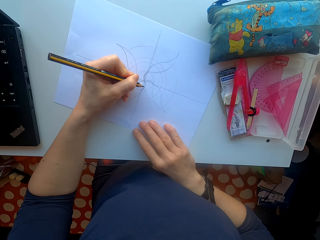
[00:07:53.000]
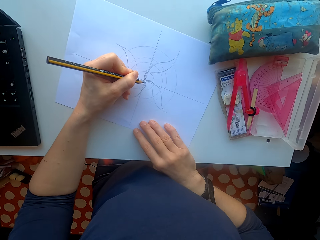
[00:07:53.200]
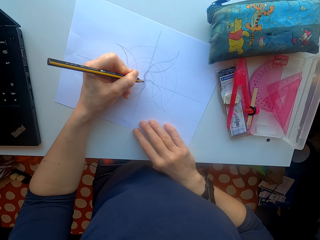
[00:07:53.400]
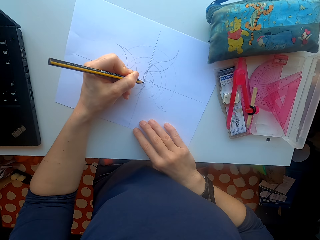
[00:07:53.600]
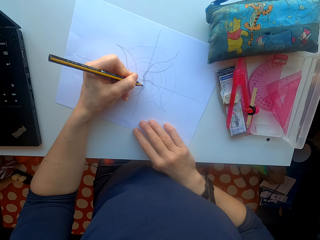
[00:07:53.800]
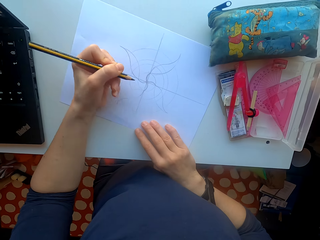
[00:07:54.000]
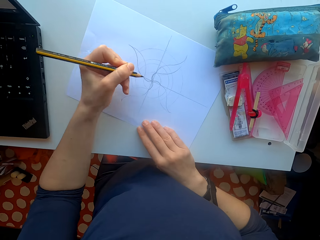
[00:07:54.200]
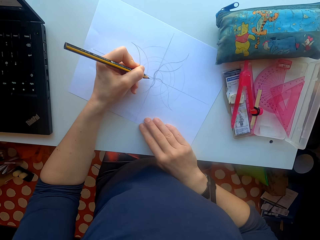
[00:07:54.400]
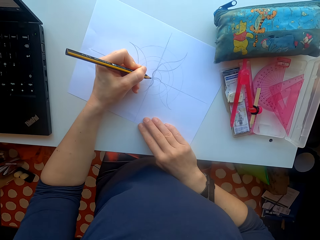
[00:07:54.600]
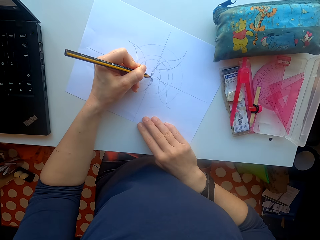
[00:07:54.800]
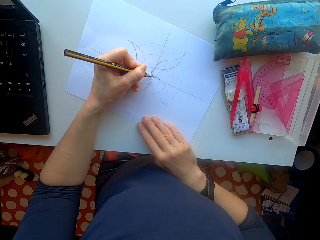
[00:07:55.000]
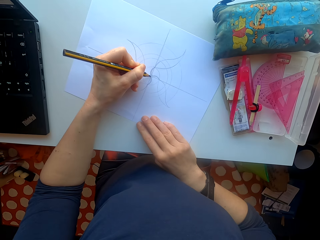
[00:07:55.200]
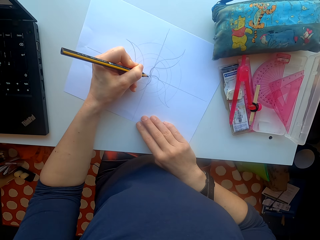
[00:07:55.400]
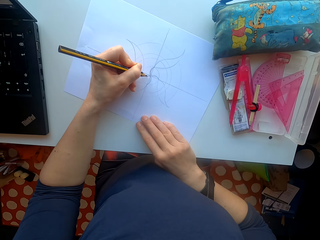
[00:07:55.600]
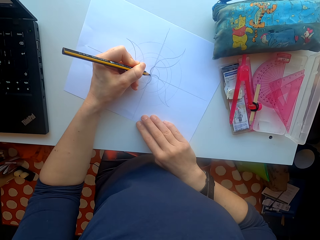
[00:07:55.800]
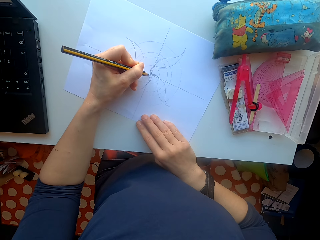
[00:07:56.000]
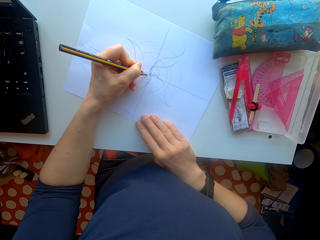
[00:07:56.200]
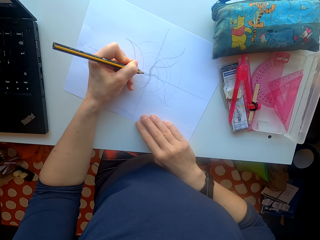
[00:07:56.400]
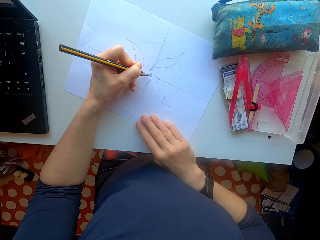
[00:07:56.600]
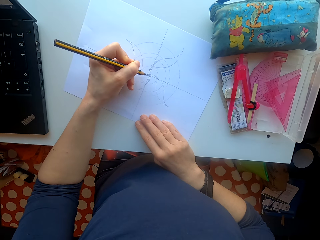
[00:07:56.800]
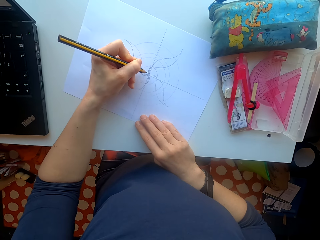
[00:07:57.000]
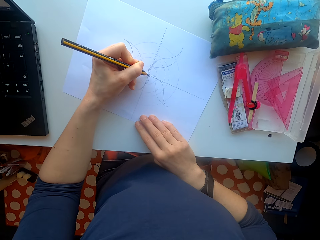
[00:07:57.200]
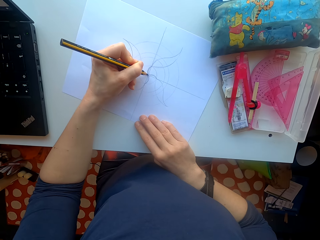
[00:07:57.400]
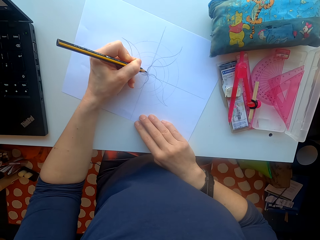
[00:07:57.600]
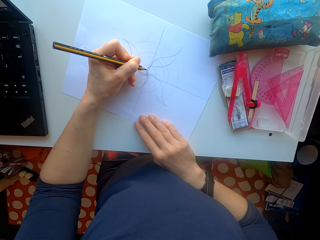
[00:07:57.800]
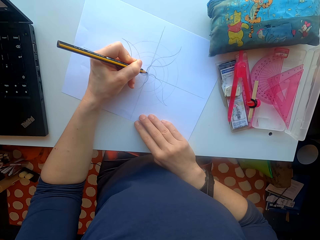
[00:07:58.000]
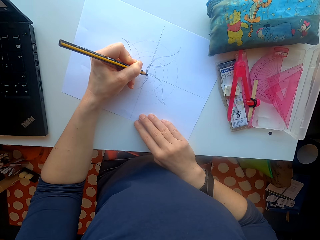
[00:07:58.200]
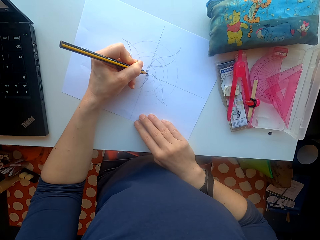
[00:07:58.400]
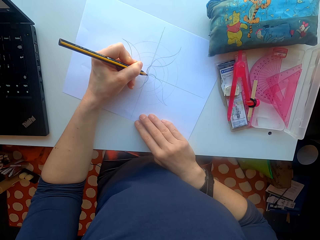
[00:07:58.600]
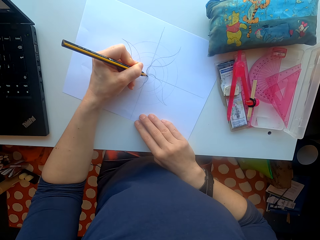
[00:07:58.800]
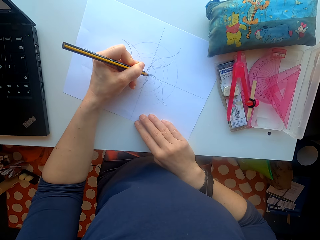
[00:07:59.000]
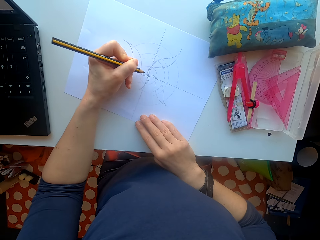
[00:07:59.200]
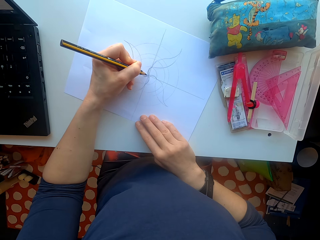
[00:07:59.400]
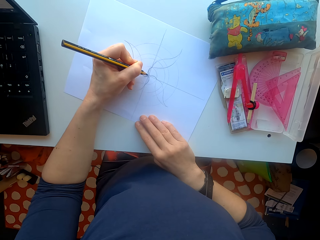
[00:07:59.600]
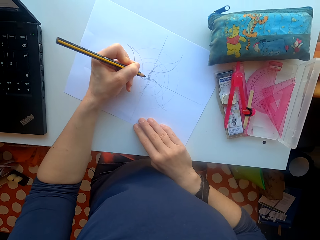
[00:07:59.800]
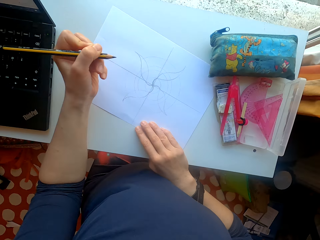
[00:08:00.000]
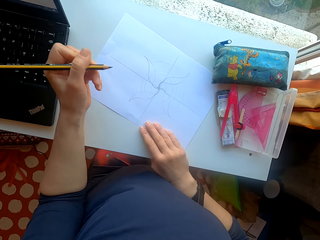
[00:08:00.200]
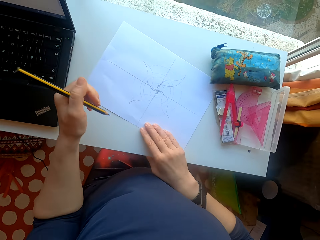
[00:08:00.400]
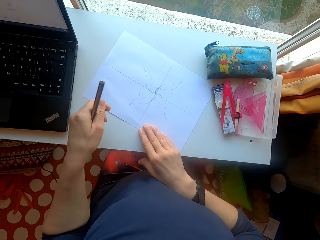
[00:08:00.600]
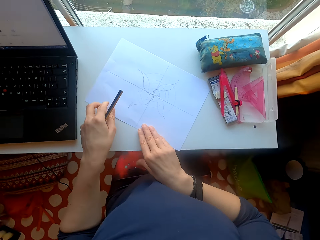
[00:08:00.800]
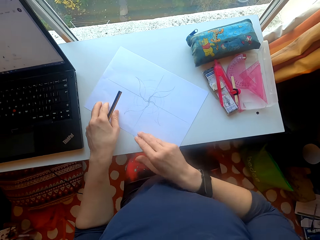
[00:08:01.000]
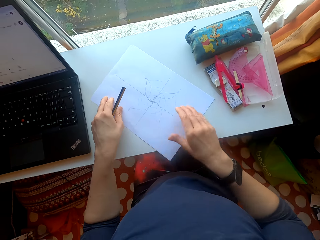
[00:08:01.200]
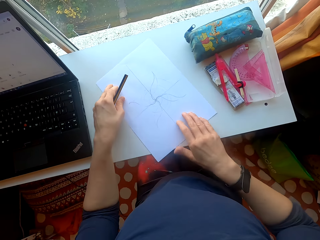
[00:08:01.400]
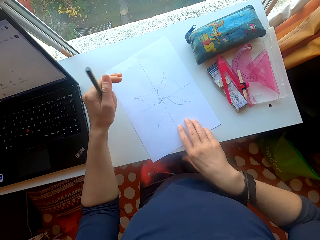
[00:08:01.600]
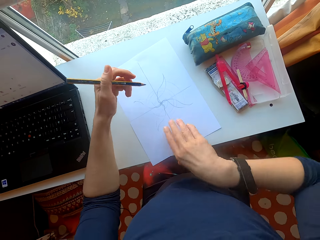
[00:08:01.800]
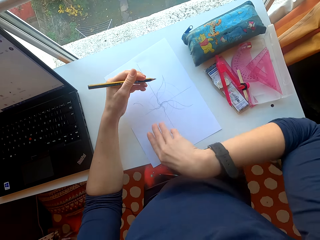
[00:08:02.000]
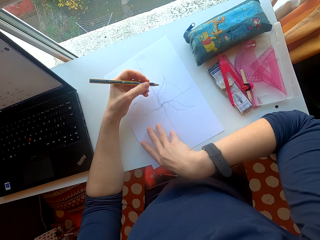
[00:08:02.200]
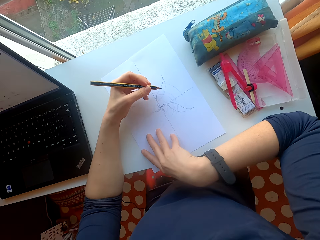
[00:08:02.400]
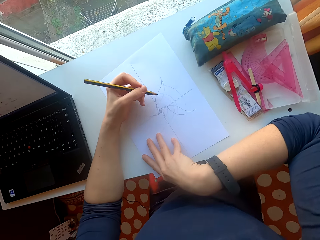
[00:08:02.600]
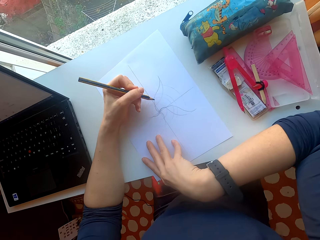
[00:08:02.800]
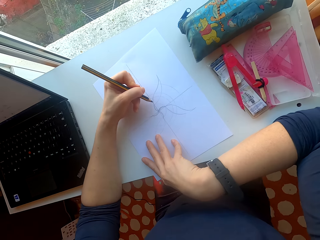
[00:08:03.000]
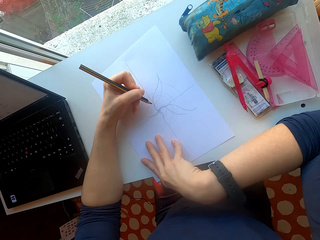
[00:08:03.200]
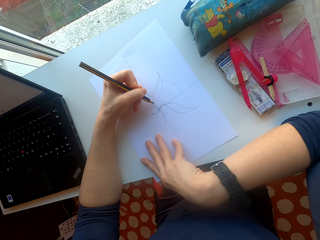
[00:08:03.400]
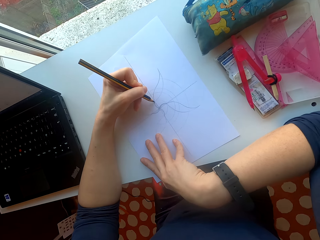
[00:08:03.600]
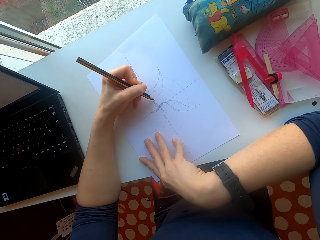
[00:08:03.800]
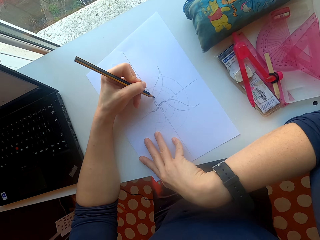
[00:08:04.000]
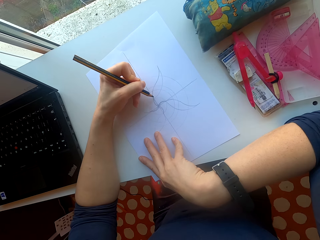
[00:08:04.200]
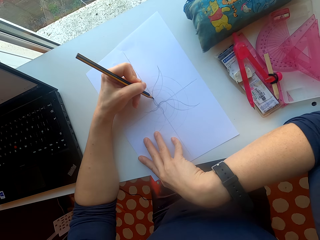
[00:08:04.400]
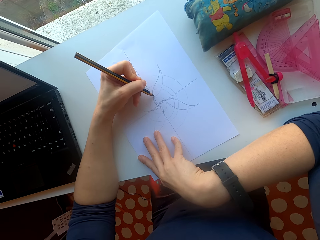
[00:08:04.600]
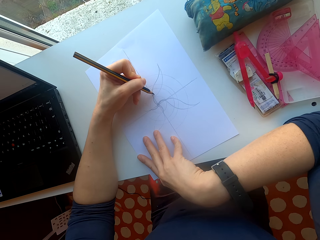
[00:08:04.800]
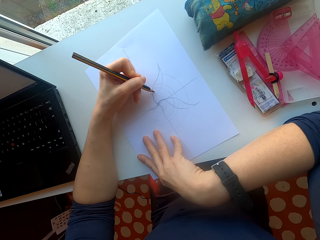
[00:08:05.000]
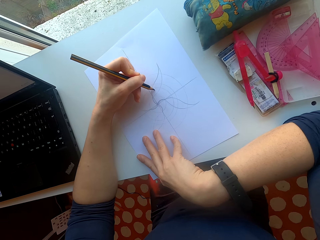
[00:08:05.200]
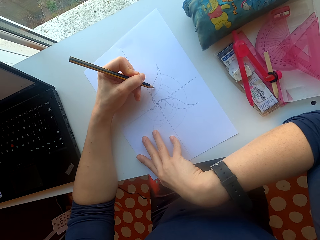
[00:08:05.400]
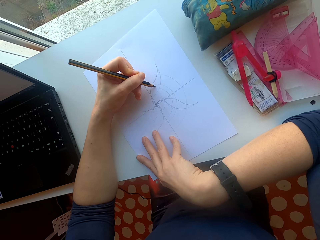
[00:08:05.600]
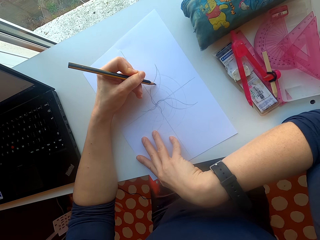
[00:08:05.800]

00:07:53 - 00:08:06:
The camera wearer turns the paper. They draw on the paper.

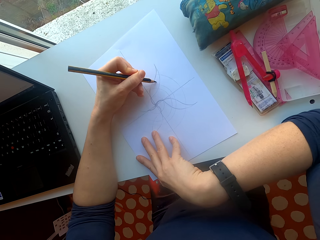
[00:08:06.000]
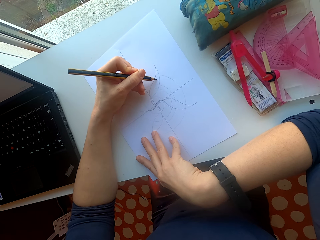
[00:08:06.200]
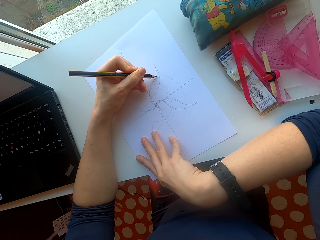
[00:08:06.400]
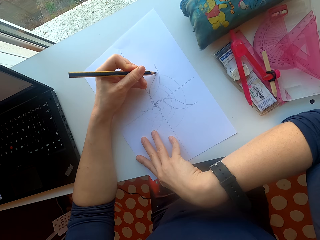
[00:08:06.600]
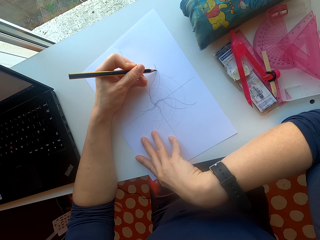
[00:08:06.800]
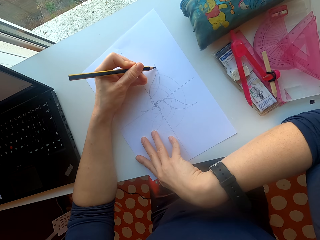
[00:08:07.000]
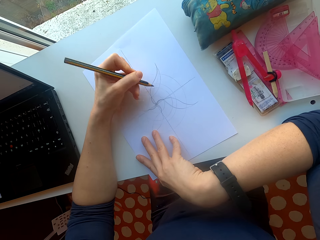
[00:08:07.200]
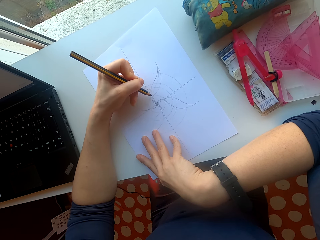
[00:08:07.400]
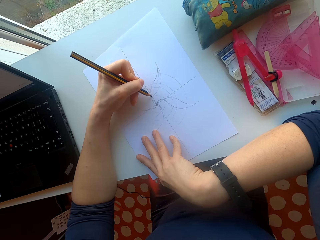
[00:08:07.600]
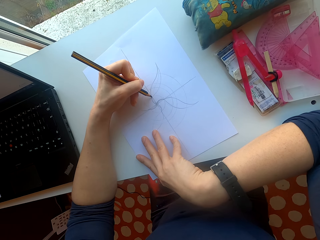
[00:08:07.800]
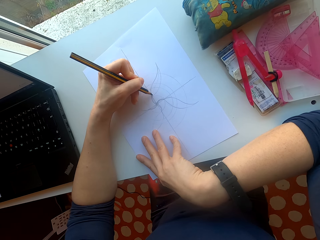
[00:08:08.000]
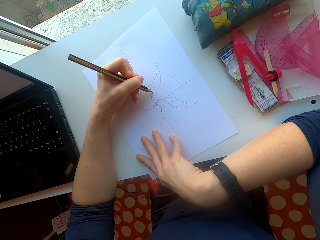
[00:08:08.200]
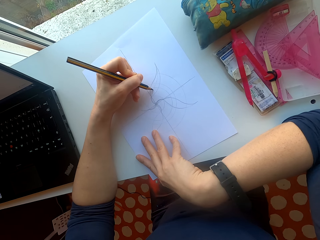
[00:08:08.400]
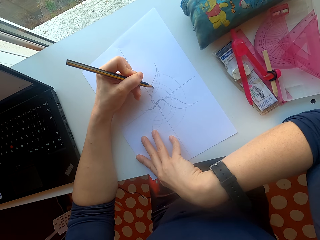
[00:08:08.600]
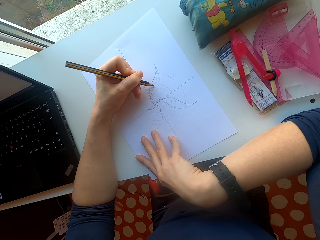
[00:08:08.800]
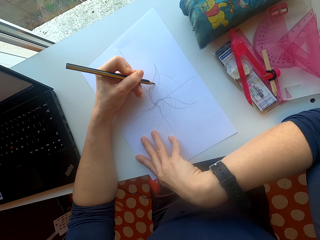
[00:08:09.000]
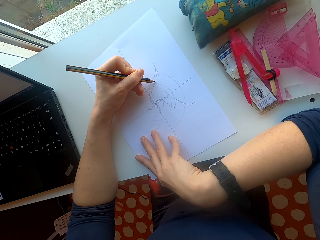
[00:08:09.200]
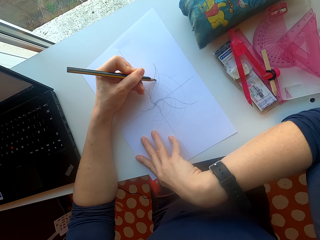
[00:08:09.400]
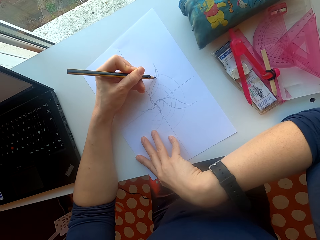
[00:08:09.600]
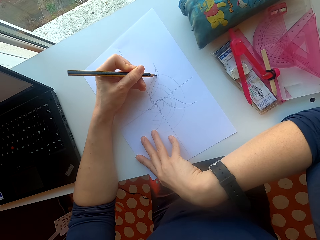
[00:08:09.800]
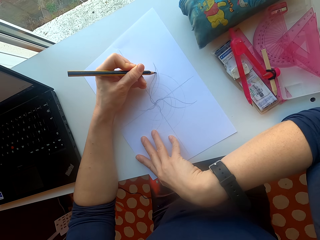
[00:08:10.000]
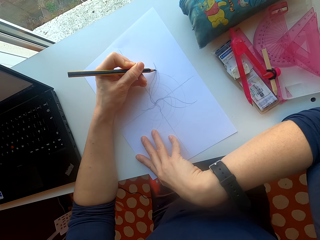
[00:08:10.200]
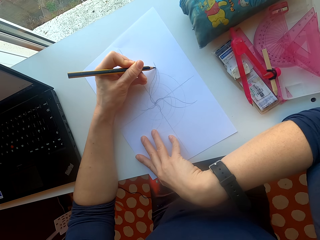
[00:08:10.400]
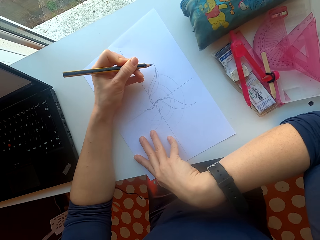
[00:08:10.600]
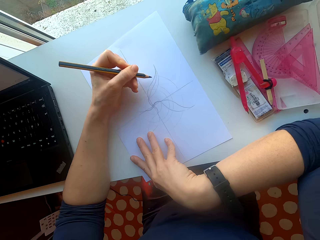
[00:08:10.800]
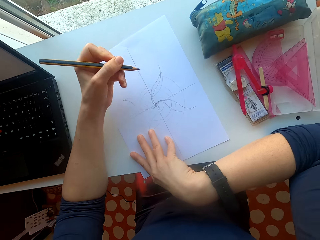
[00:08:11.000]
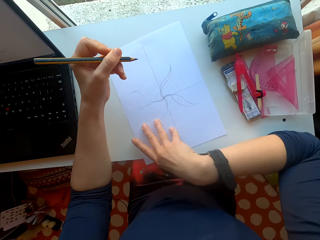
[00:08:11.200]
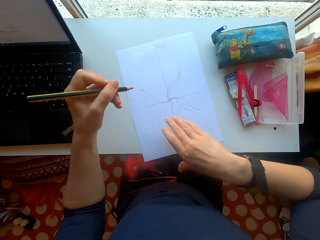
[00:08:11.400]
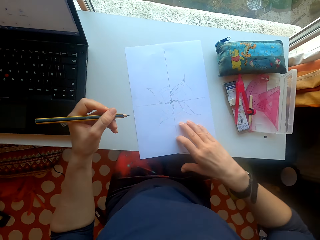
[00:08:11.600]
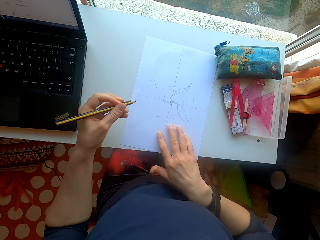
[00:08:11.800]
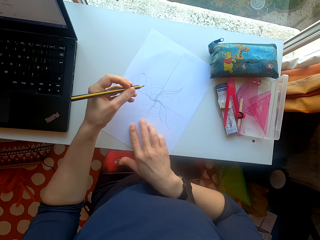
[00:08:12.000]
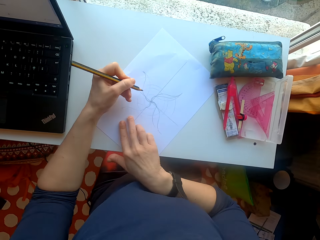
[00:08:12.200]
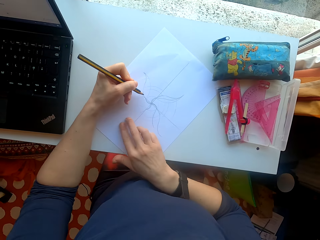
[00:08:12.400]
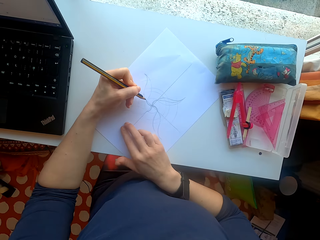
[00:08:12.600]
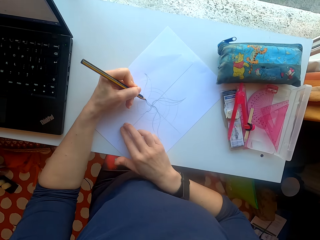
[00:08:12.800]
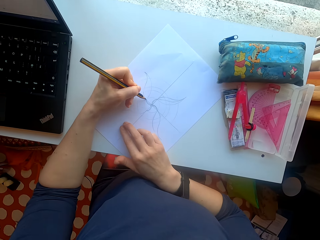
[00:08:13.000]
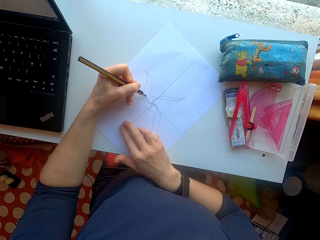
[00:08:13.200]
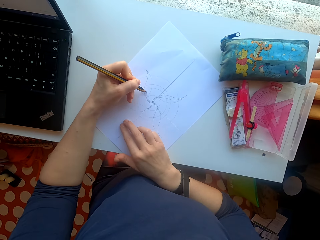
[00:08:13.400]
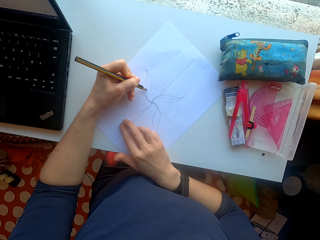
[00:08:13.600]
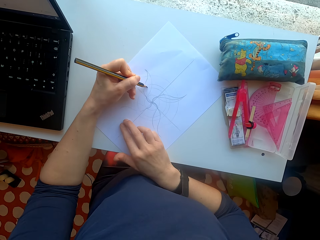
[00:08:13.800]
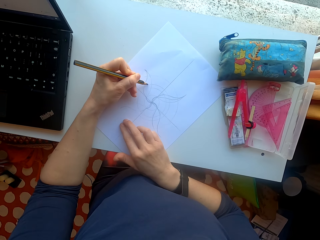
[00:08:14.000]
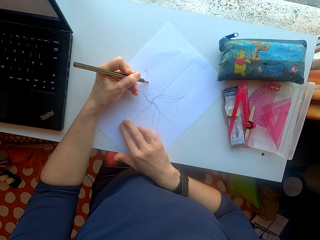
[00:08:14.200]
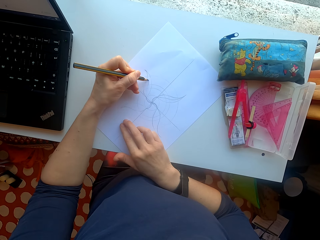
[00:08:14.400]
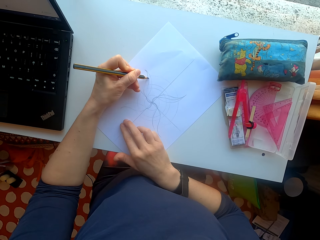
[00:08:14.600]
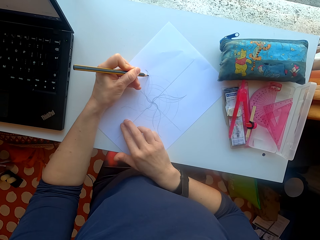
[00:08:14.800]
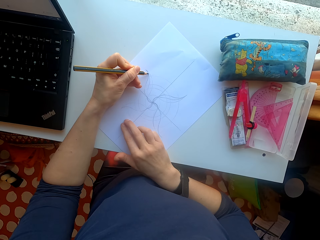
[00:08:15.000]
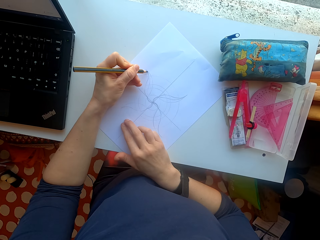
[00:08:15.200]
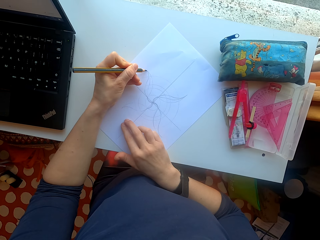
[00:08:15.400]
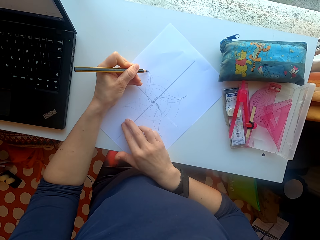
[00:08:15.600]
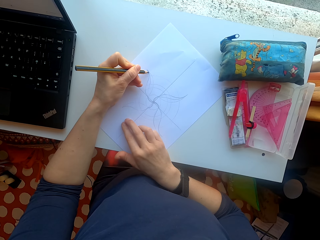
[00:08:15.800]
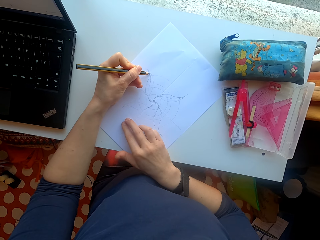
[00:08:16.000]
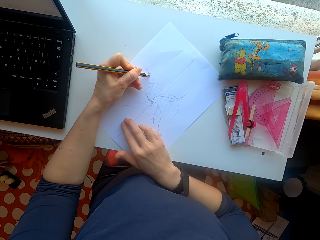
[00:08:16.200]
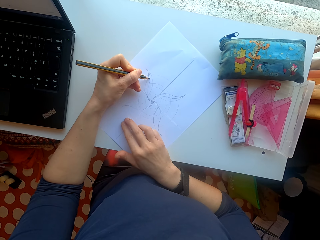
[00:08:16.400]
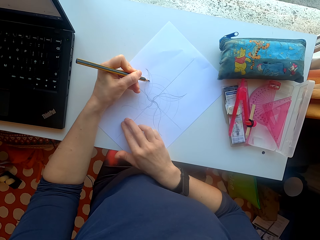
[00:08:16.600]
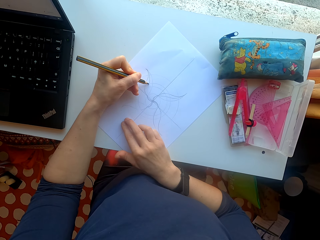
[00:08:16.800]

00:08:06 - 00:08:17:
The camera wearer turns the paper. They draw on the paper.
